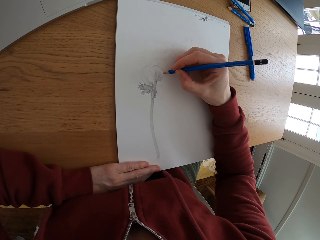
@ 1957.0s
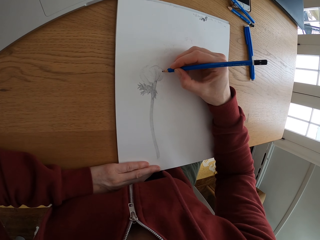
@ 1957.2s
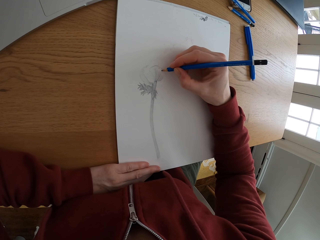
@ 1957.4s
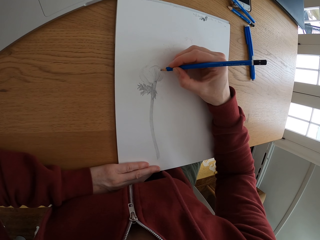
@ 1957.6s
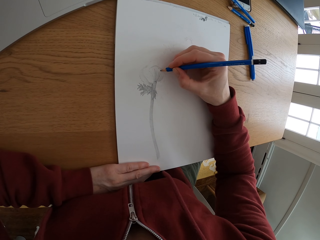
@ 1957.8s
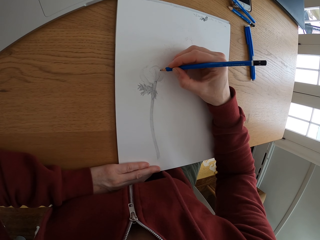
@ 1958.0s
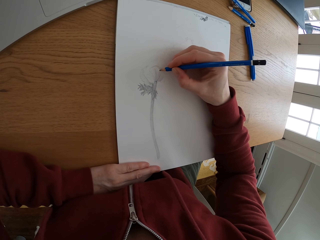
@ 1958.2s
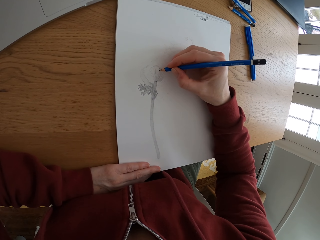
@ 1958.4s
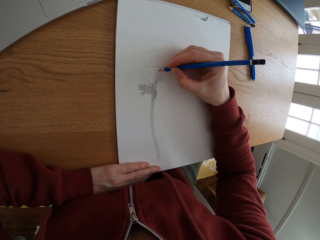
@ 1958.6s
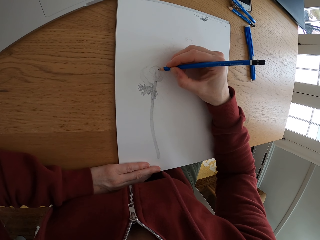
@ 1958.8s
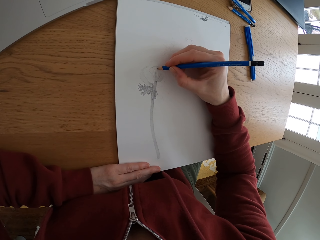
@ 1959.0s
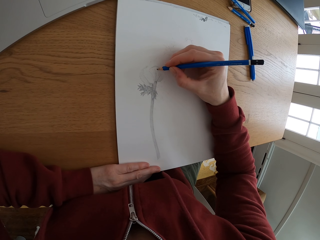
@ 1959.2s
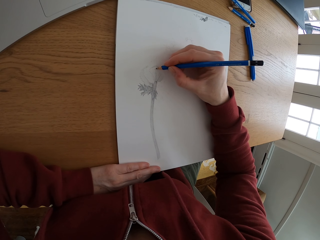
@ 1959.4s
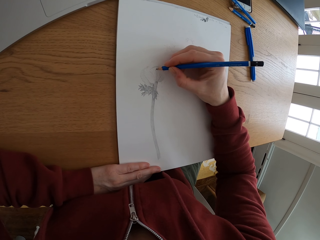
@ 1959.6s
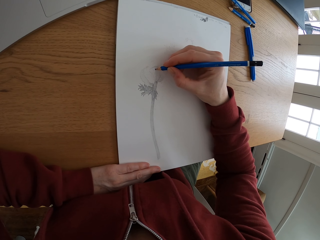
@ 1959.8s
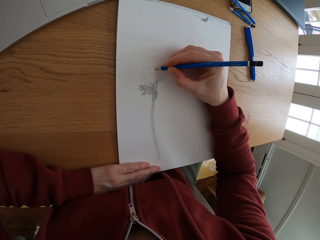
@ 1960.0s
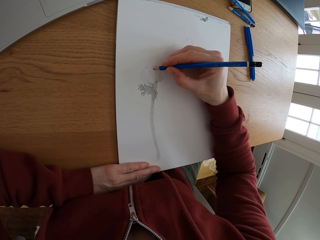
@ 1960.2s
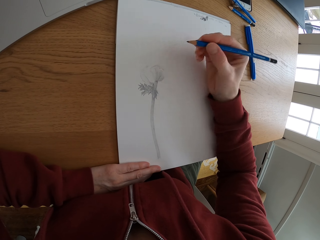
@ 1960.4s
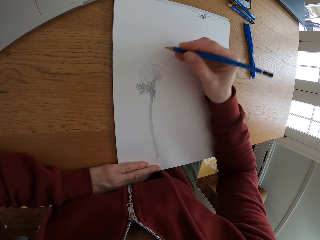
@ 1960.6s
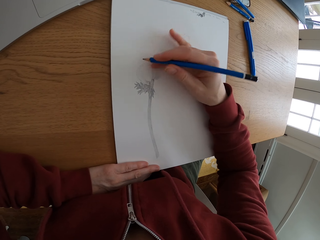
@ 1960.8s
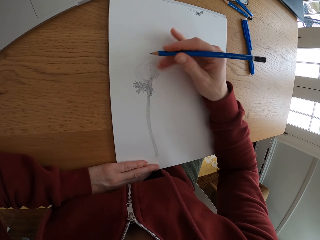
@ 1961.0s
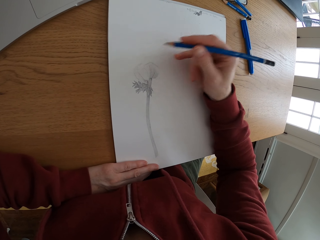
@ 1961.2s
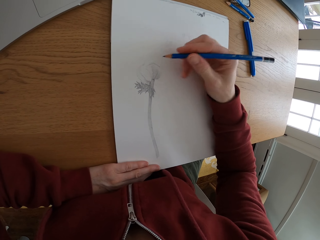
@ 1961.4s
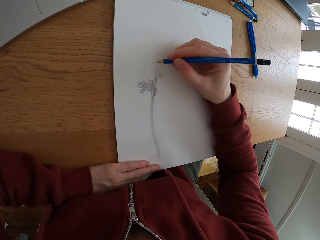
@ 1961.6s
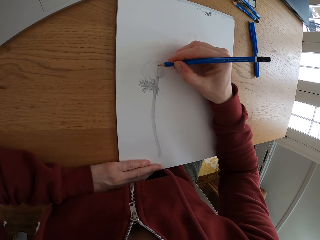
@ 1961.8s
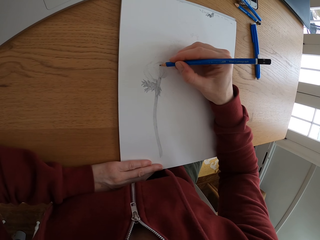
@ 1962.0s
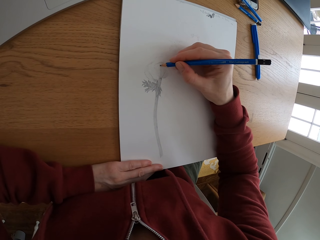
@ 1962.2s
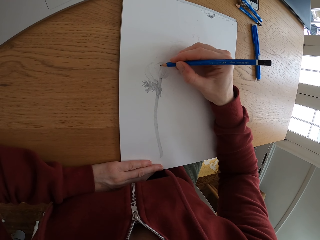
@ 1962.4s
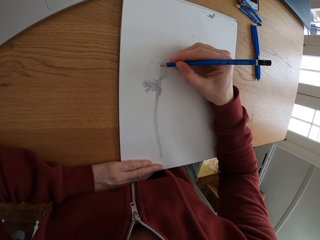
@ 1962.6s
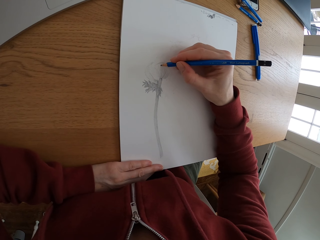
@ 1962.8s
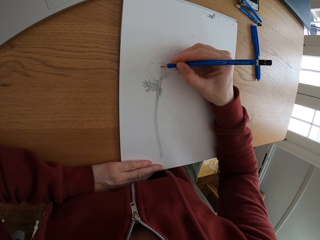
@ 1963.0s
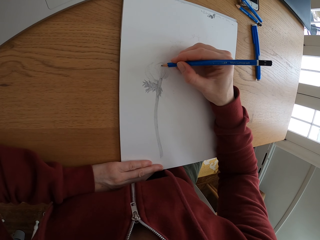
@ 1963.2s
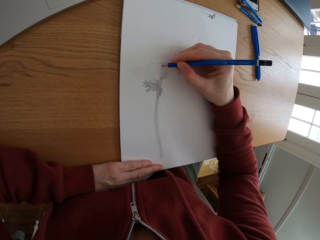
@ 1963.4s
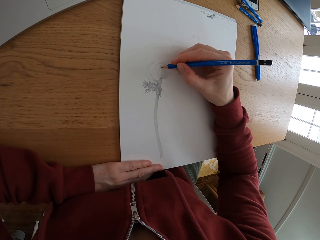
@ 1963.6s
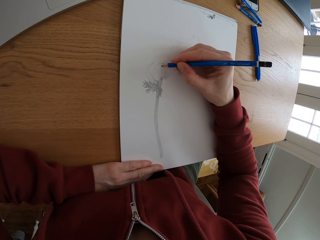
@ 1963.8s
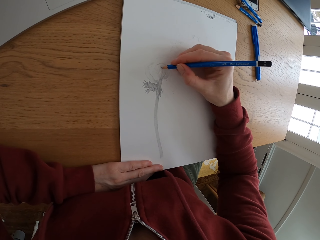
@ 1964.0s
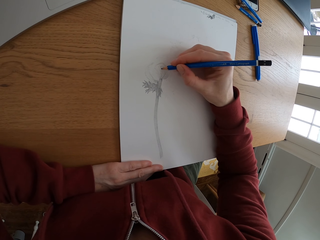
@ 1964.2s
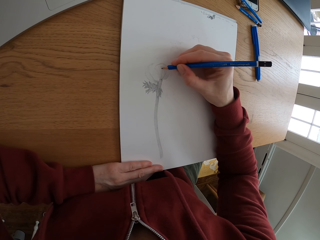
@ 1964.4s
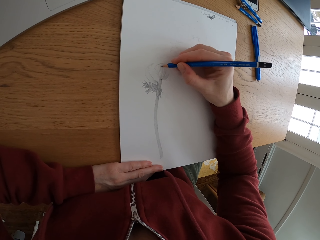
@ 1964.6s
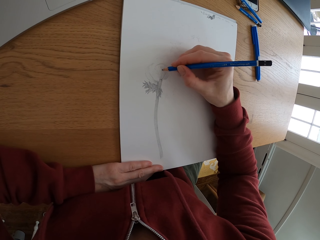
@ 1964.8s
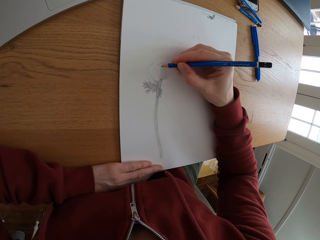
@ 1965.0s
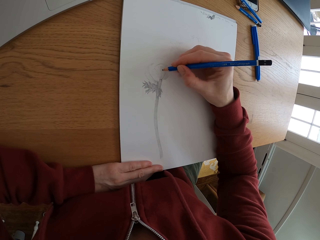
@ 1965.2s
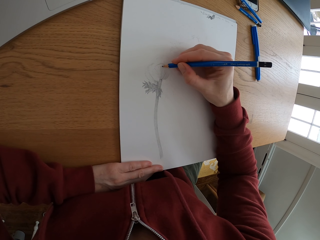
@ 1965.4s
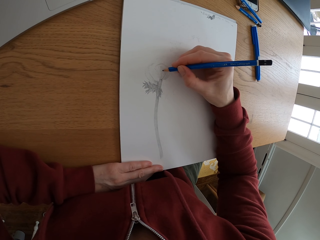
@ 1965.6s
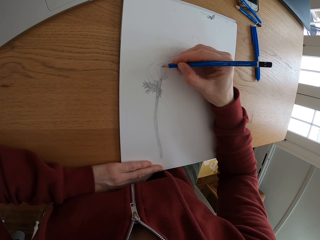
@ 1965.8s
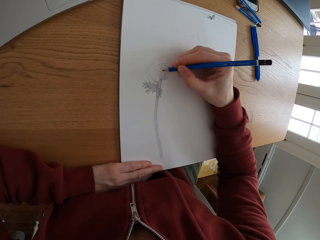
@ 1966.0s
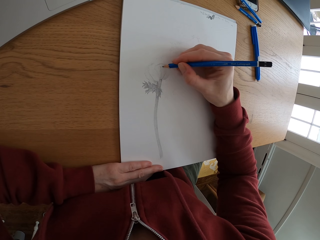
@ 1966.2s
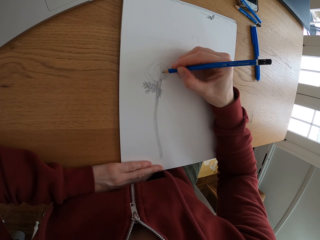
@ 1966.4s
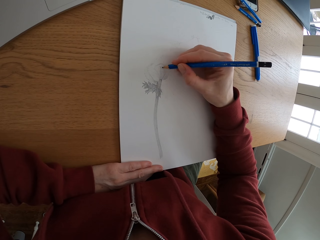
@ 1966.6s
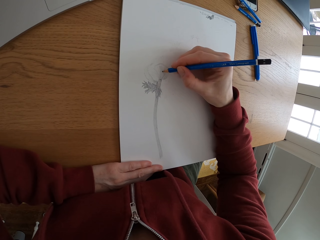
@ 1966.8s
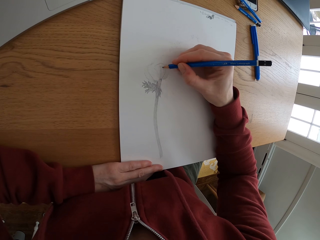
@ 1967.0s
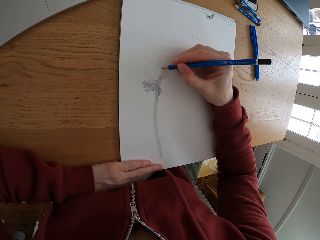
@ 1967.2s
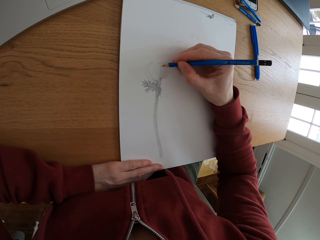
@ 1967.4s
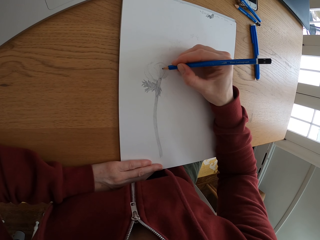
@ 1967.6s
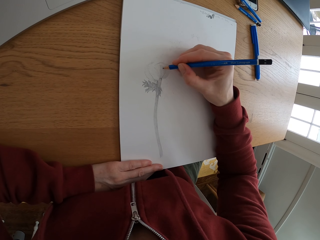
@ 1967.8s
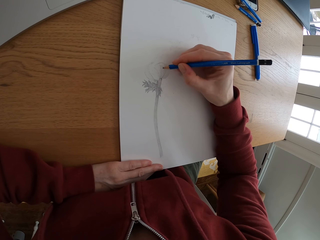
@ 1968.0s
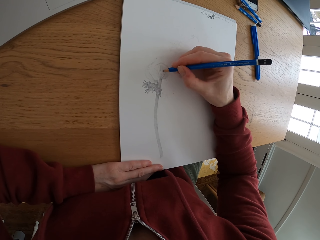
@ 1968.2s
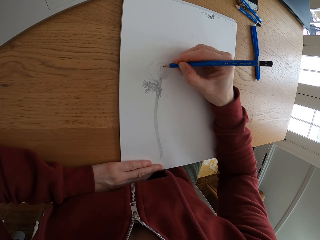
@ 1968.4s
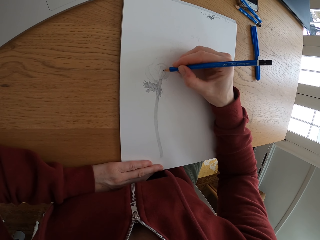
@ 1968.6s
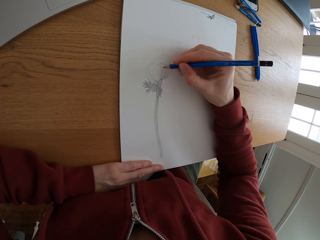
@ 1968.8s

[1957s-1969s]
The camera wearer draws on the paper. They wipe the paper with a finger. They draw on the paper.

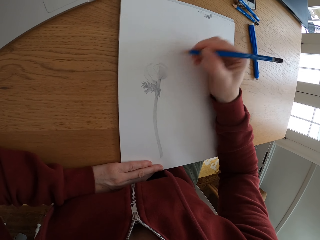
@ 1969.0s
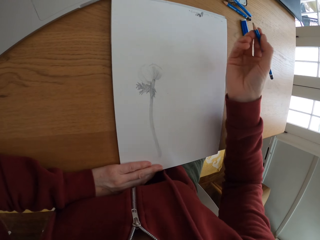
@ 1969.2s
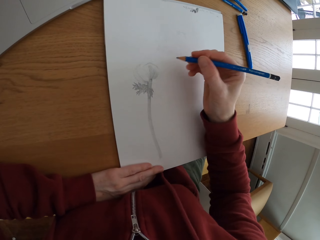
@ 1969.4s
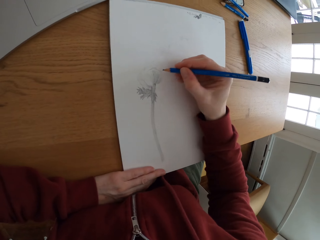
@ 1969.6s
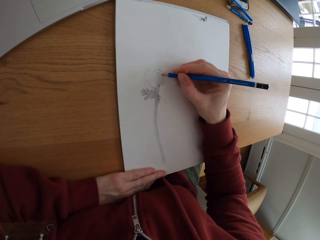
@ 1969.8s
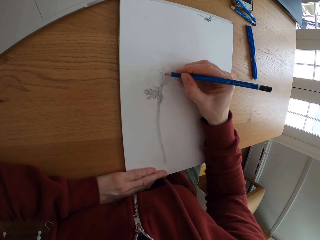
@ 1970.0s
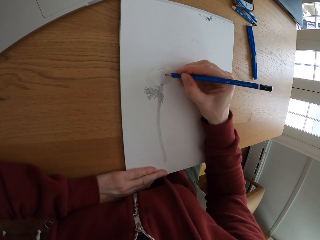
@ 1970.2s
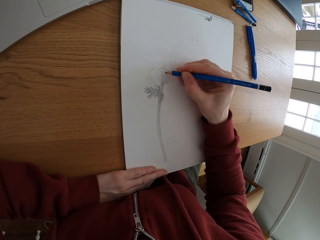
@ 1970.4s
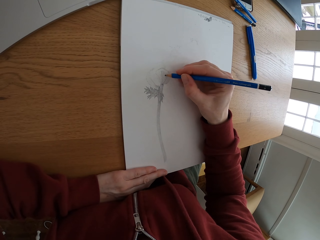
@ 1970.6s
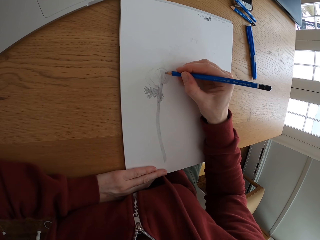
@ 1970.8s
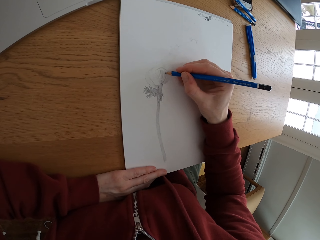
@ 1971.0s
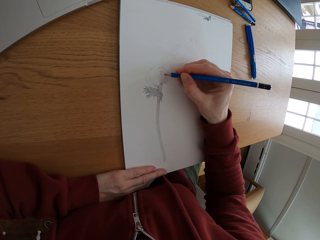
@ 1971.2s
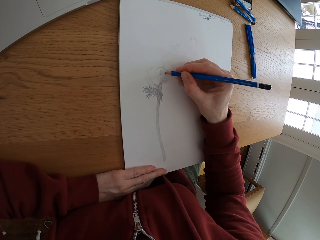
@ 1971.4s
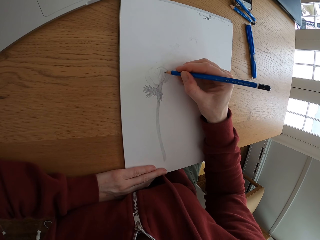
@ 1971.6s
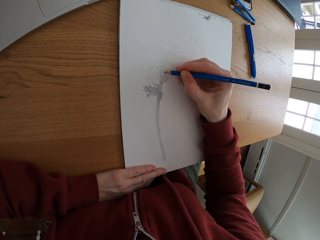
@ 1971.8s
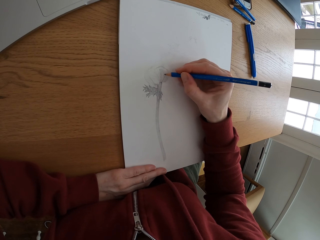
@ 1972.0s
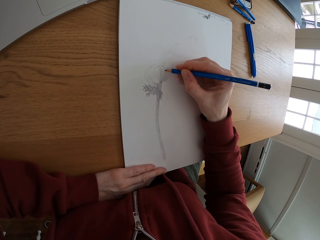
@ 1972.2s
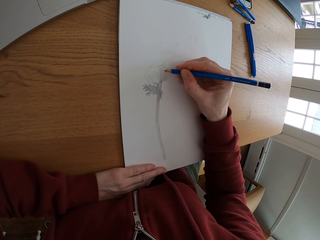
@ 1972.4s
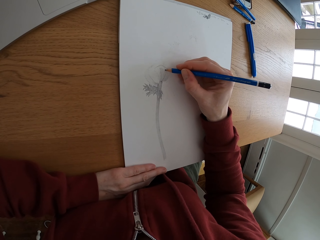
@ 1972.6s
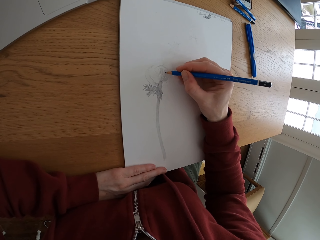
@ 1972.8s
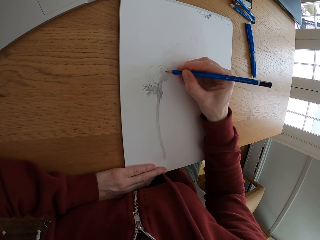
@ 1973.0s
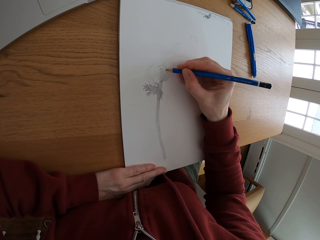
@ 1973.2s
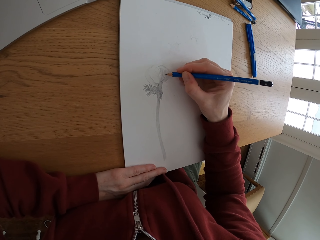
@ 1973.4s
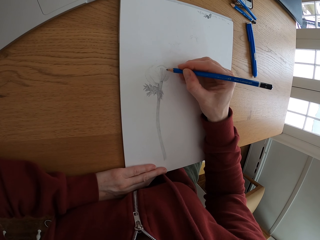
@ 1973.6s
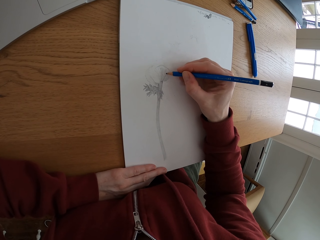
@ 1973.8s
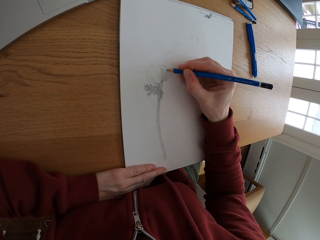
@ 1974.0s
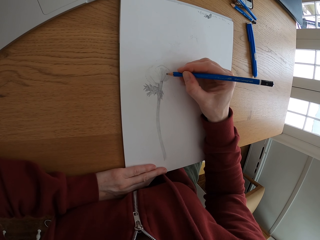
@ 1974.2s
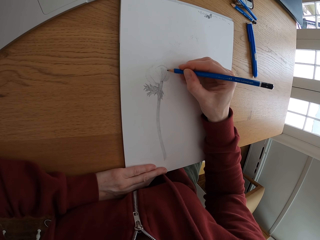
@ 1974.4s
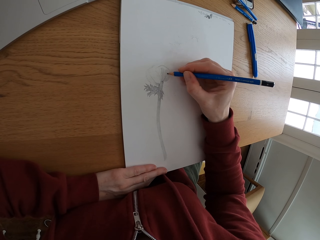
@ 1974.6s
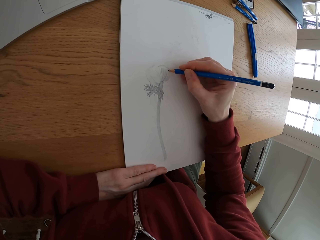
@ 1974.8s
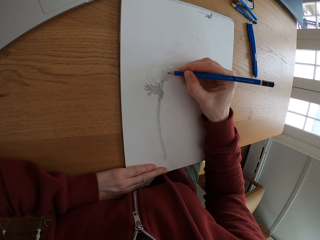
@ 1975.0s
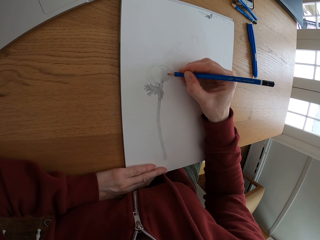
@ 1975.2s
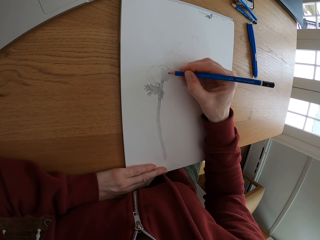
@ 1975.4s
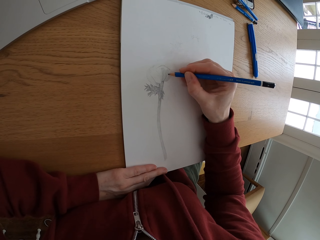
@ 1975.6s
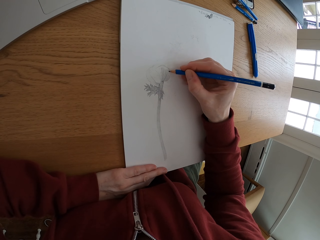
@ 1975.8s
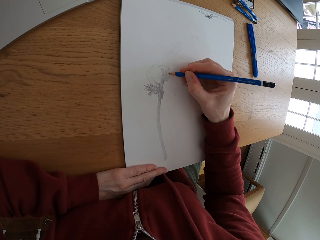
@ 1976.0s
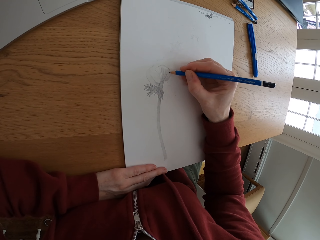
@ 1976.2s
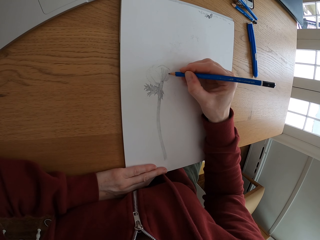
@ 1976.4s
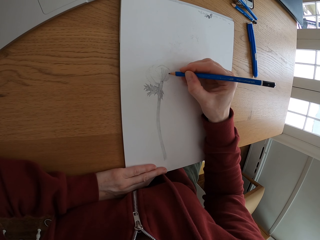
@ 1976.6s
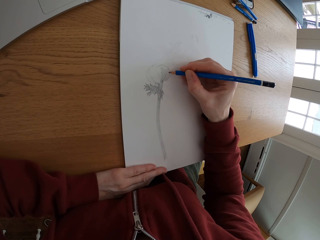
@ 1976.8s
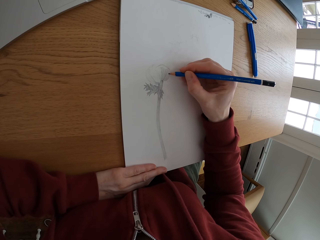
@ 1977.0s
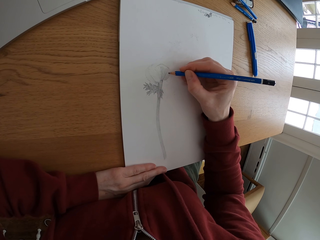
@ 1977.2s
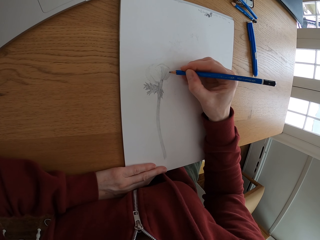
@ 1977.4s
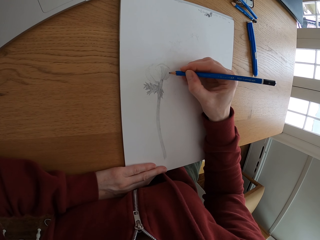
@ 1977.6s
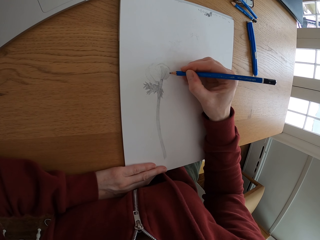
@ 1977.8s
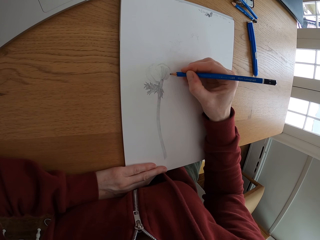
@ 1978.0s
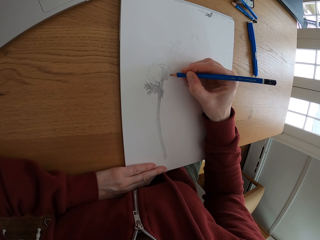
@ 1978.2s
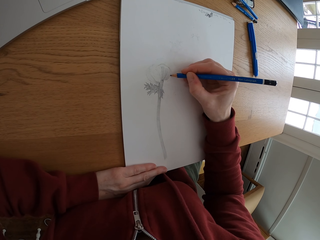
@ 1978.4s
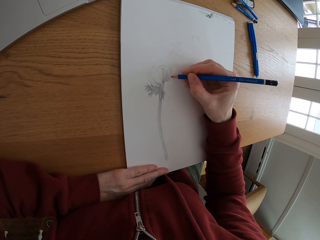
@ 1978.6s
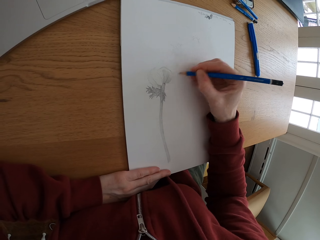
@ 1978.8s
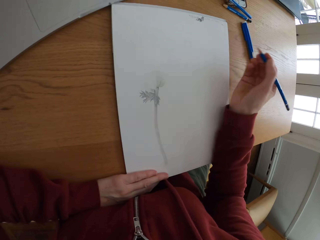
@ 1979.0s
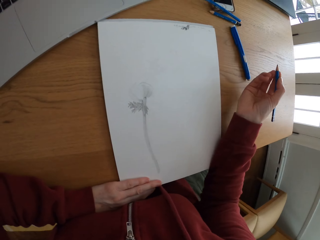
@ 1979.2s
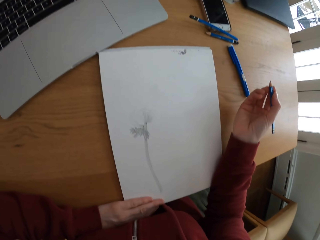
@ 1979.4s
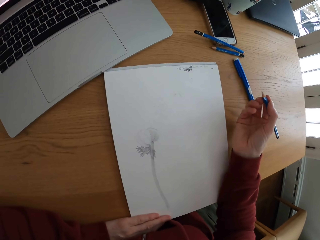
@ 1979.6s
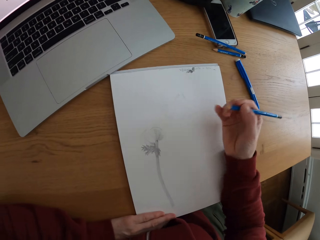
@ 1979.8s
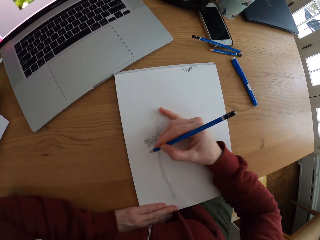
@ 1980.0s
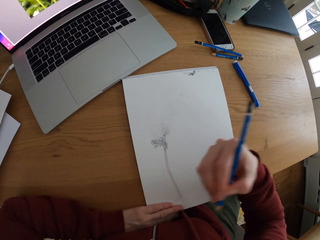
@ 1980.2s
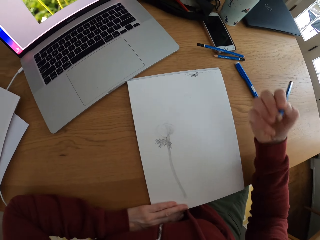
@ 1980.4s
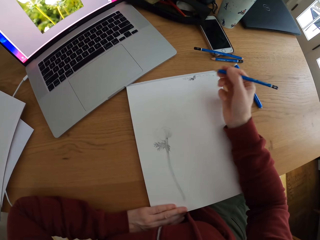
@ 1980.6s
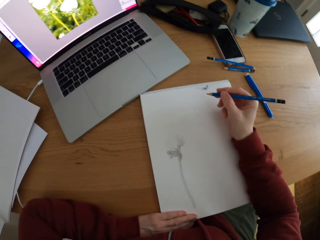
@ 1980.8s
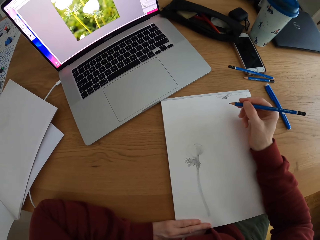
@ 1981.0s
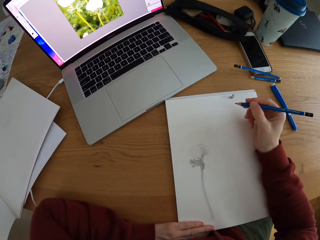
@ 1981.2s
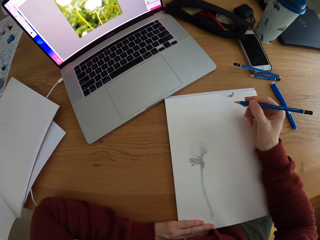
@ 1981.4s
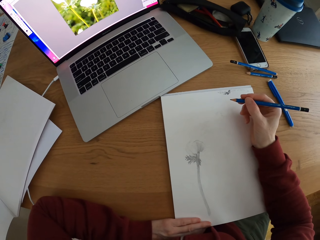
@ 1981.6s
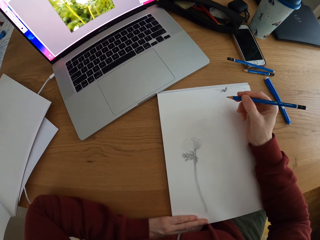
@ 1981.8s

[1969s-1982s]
The camera wearer moves her hand. She wipes the picture with her finger.
